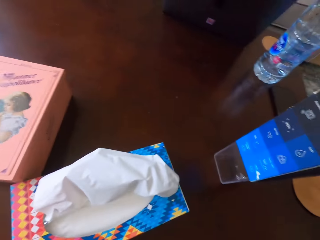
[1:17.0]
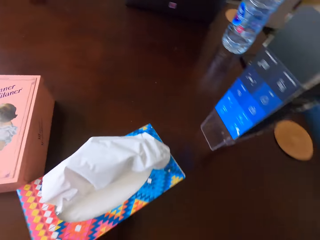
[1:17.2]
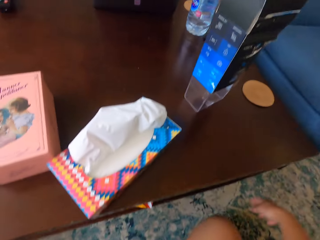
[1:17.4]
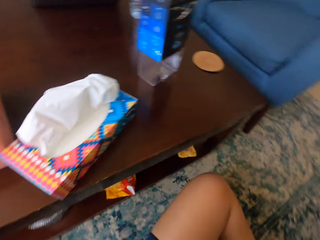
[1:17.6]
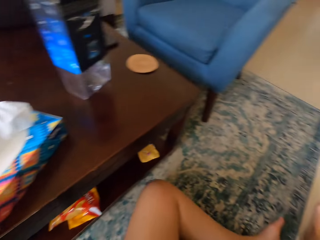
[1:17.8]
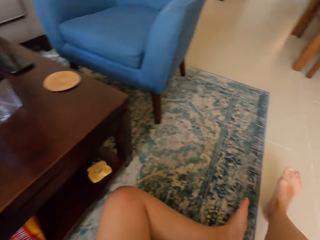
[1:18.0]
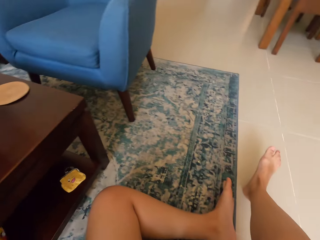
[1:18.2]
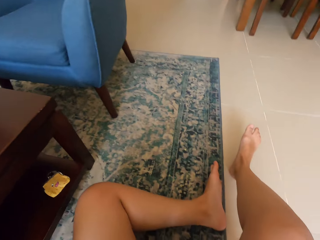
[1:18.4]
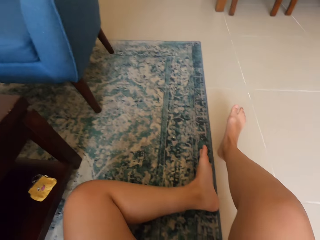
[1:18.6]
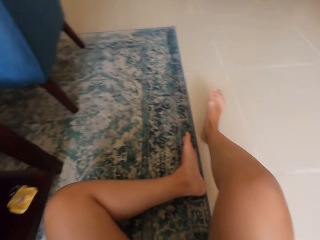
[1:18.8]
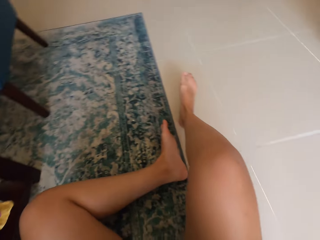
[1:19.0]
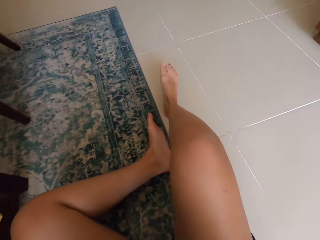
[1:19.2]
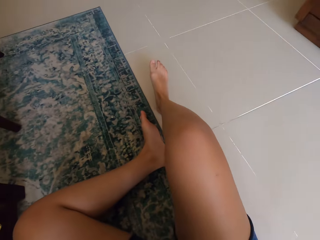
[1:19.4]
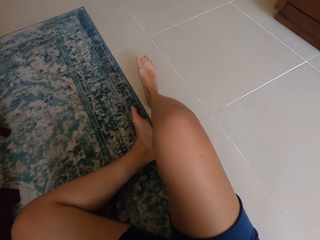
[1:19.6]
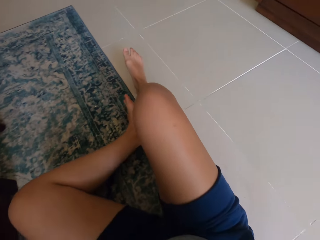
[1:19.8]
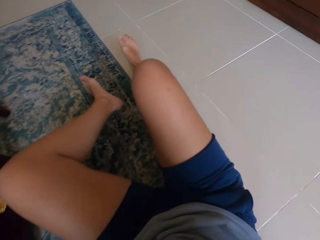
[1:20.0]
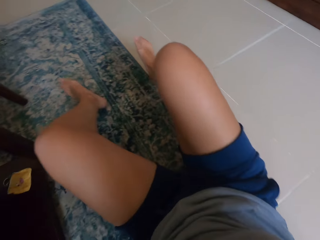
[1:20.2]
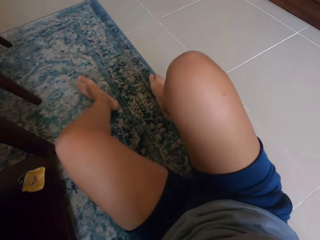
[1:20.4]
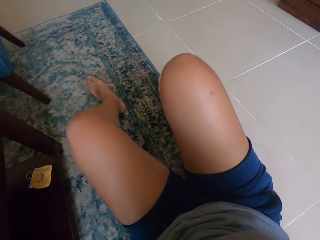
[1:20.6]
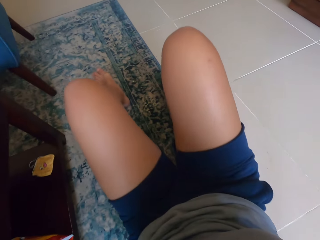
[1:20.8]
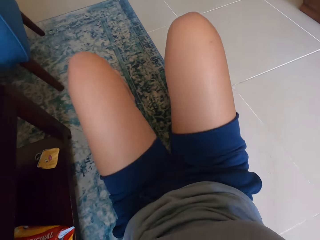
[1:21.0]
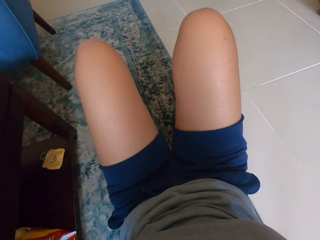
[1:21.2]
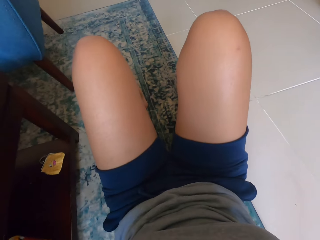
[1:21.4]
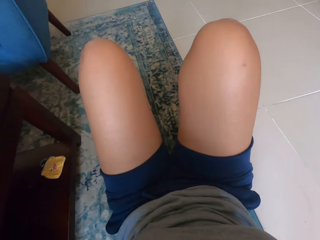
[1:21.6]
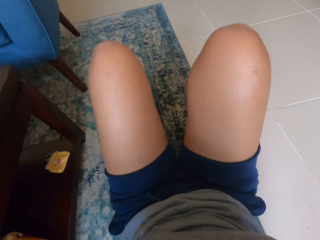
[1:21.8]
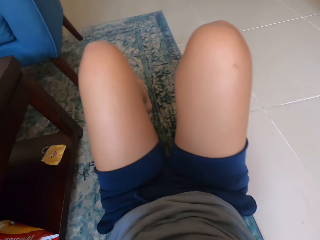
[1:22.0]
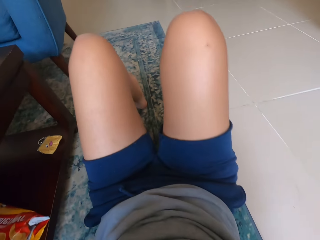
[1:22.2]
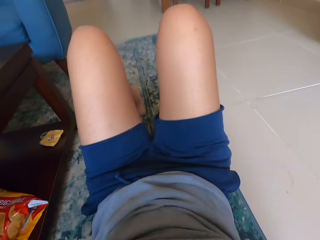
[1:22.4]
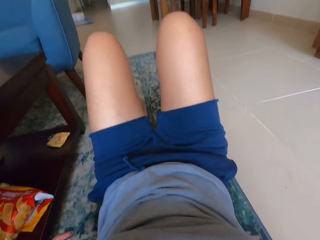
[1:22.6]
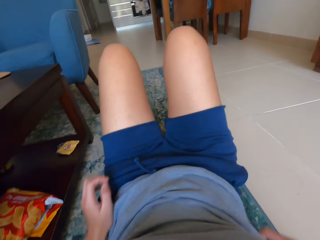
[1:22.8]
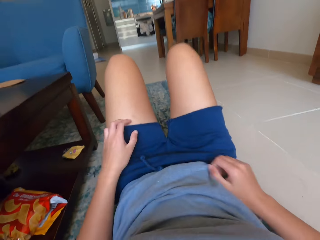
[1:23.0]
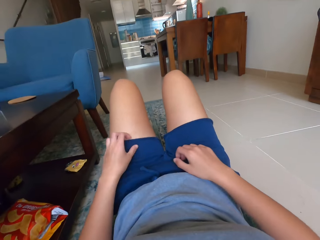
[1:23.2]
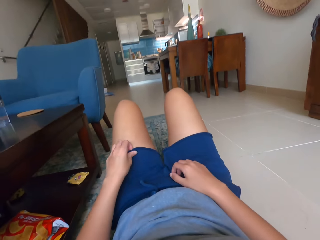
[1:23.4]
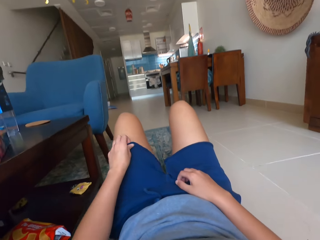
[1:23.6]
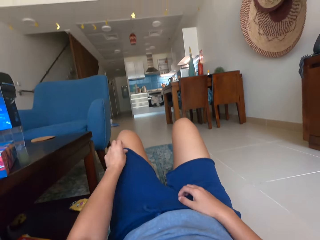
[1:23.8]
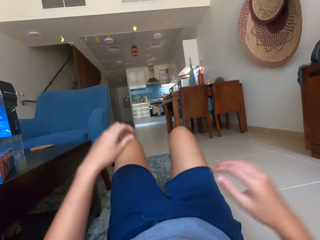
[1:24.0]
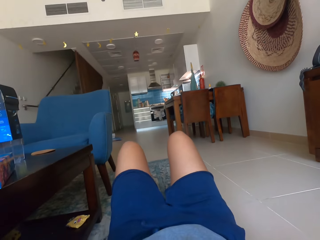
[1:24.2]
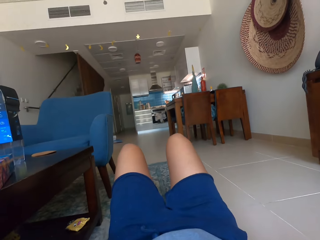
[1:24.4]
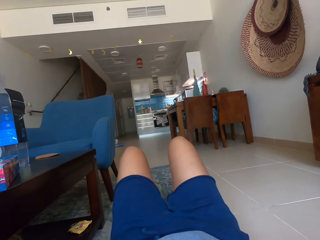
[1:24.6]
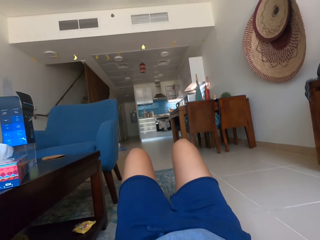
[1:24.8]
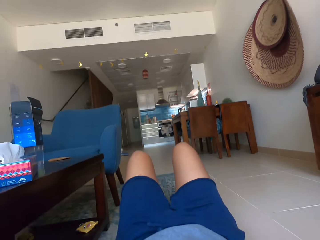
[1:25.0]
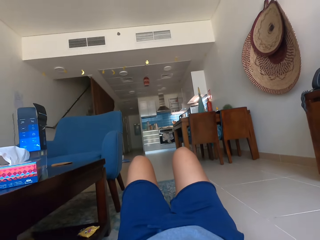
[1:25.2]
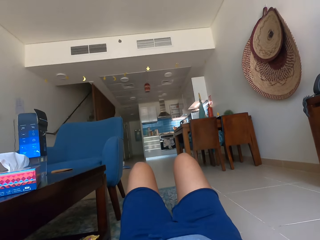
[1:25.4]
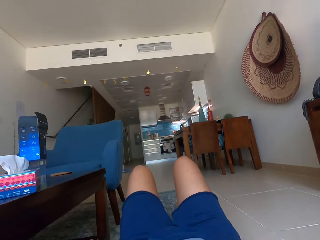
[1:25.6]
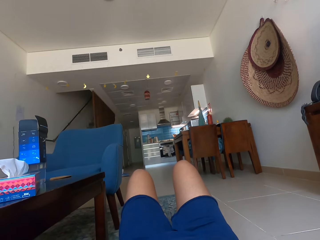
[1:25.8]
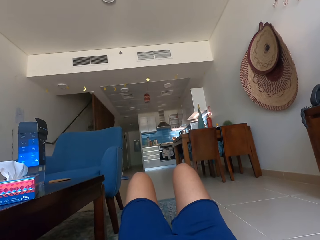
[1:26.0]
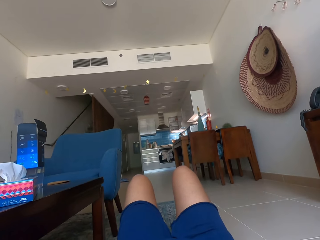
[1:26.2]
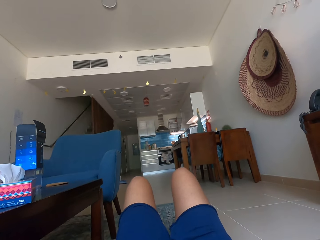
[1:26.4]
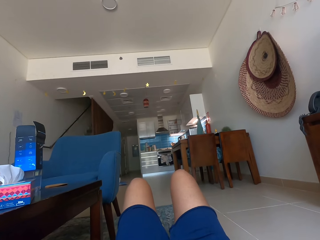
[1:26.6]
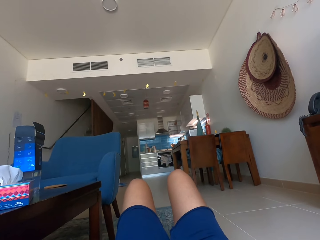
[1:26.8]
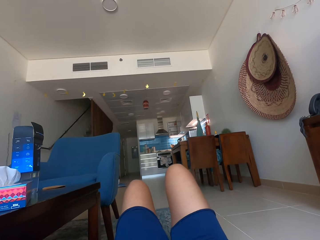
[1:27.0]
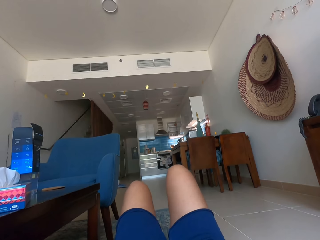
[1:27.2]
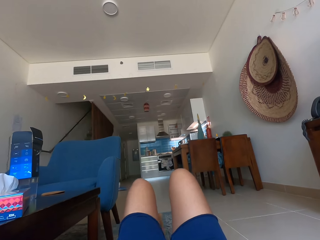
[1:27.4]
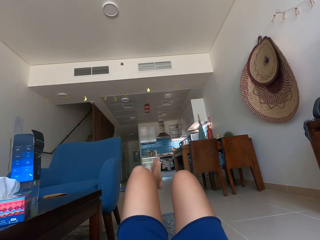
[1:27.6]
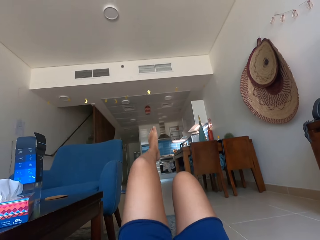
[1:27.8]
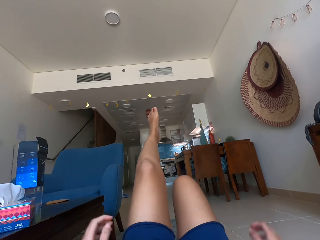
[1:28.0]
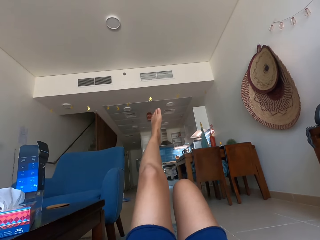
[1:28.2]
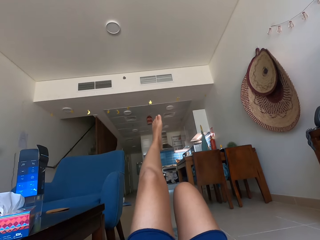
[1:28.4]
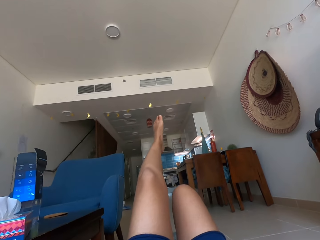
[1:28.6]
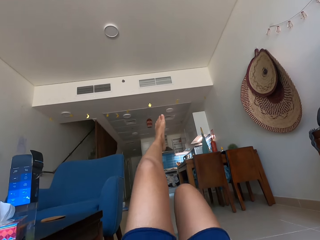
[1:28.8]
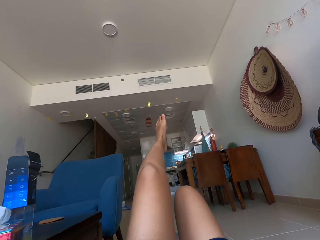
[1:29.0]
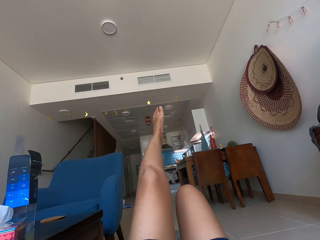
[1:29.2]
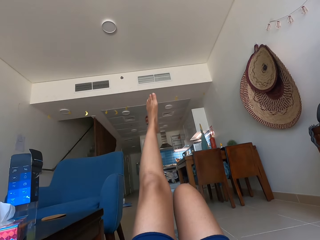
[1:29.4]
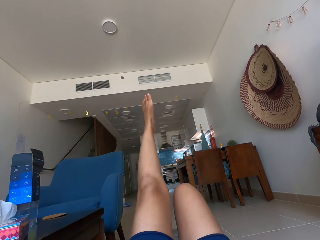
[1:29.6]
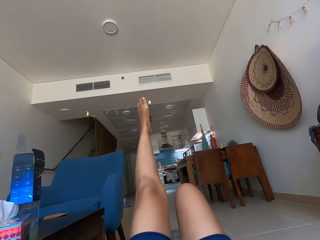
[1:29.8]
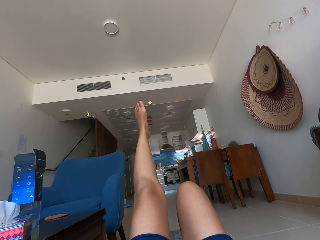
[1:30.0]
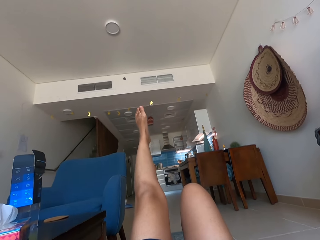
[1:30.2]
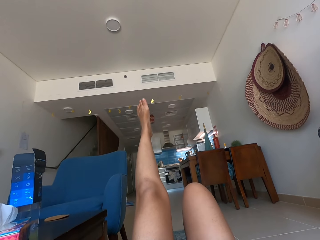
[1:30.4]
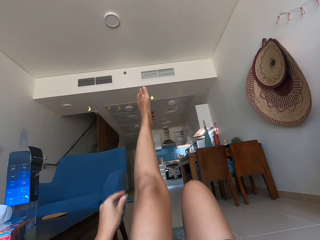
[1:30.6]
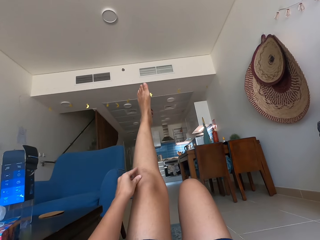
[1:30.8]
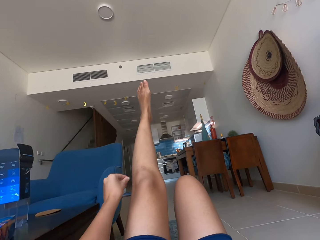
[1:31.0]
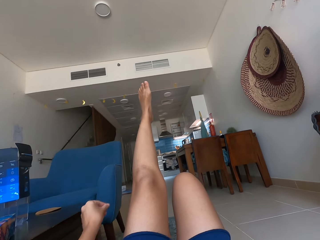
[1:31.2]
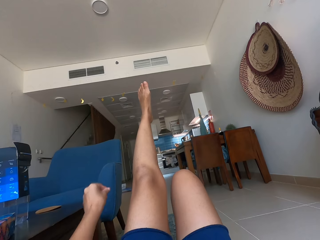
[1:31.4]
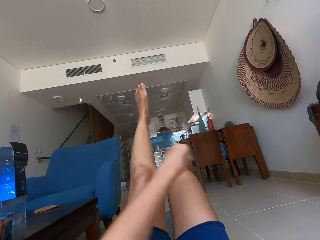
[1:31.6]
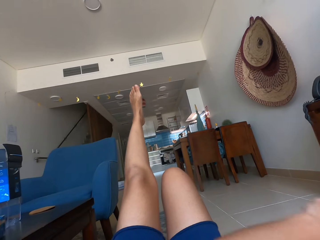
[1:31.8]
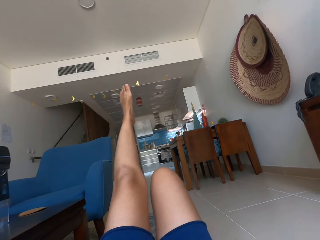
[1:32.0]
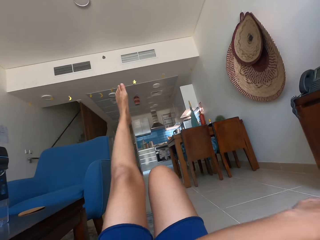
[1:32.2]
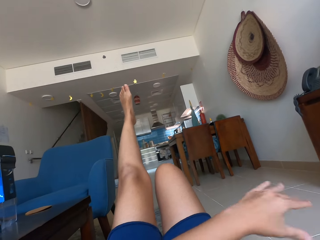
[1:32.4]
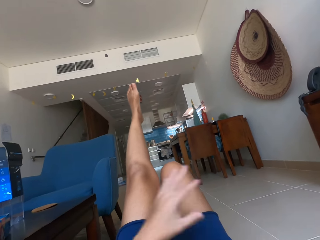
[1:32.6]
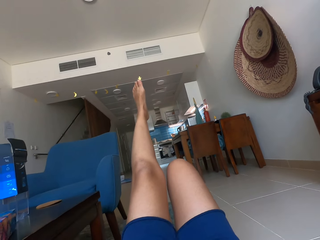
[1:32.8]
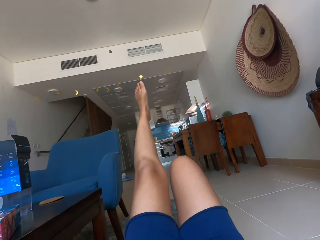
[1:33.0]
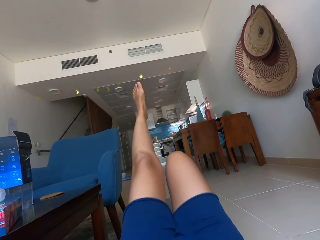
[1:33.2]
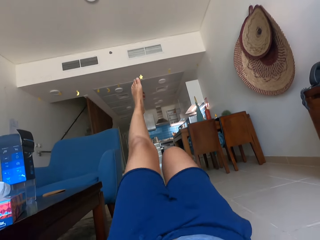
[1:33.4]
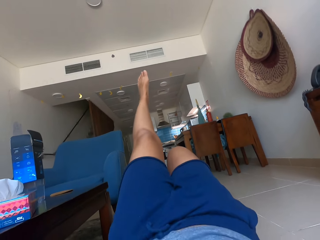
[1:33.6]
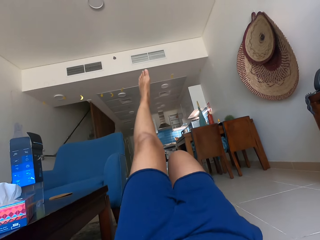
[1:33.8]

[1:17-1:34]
The camera wearer sits on the carpet. They lie on the carpet. They pull up the shorts. They stare around the house. They lift up one leg.

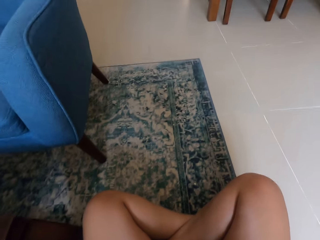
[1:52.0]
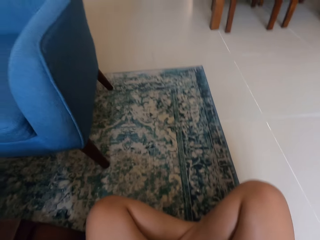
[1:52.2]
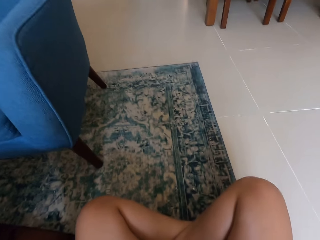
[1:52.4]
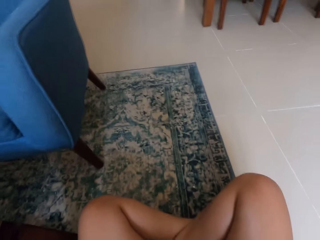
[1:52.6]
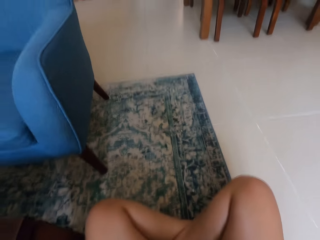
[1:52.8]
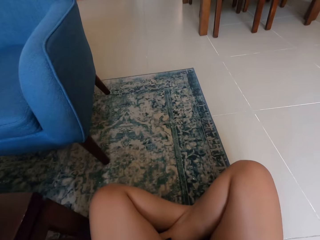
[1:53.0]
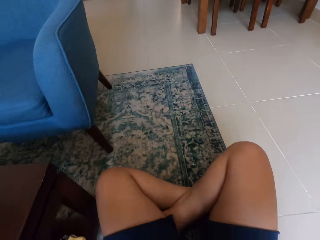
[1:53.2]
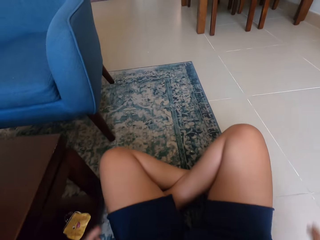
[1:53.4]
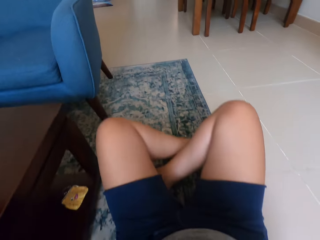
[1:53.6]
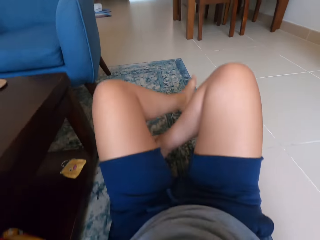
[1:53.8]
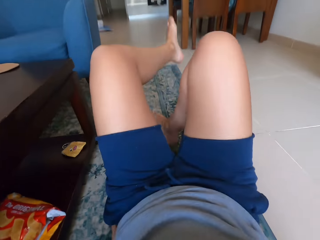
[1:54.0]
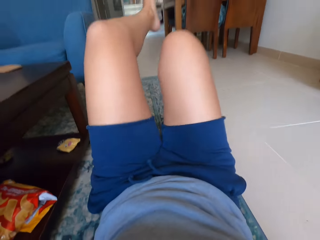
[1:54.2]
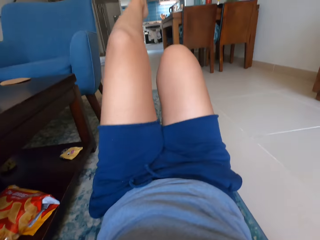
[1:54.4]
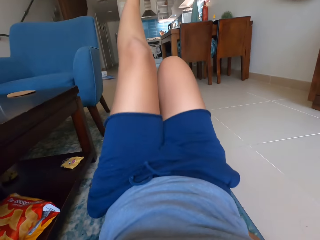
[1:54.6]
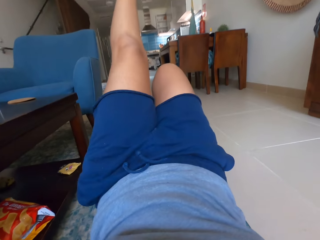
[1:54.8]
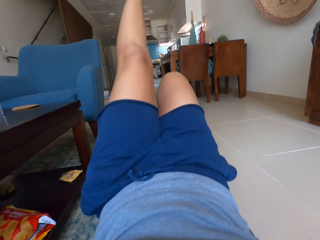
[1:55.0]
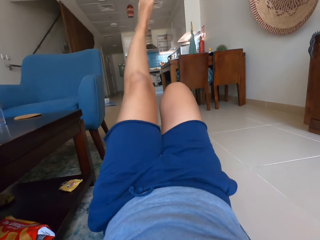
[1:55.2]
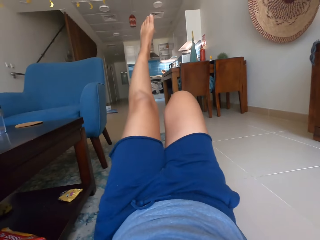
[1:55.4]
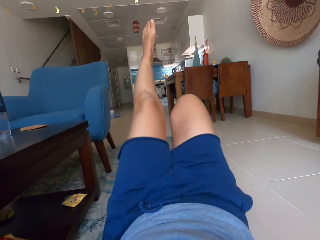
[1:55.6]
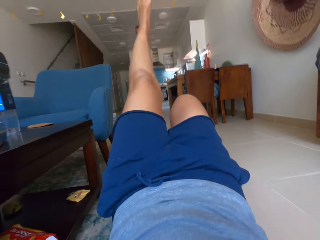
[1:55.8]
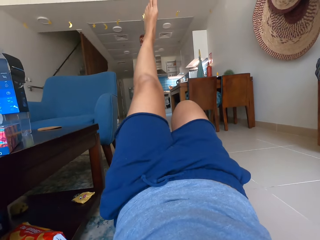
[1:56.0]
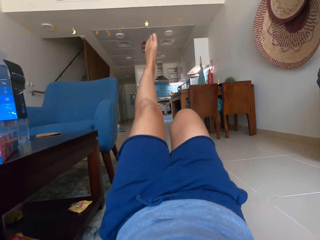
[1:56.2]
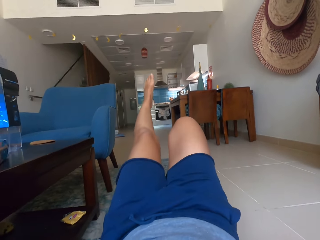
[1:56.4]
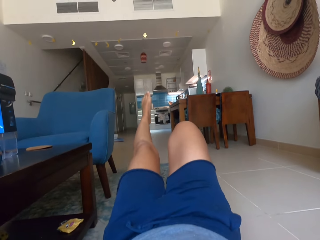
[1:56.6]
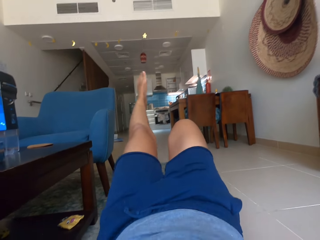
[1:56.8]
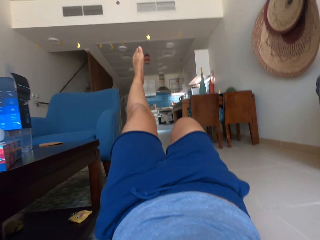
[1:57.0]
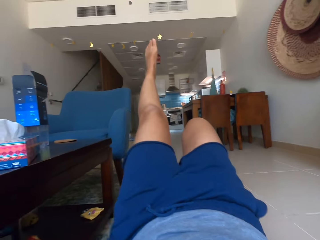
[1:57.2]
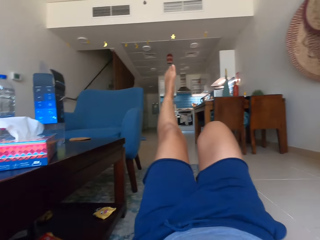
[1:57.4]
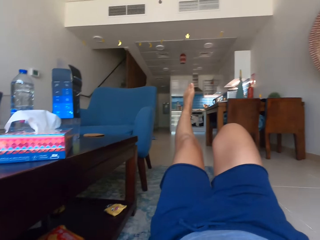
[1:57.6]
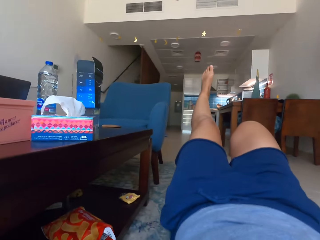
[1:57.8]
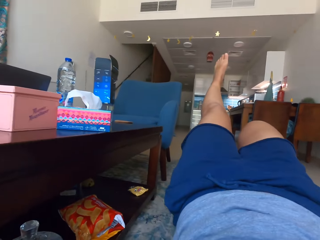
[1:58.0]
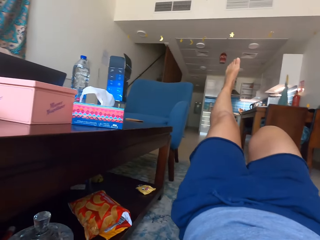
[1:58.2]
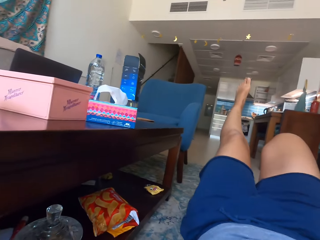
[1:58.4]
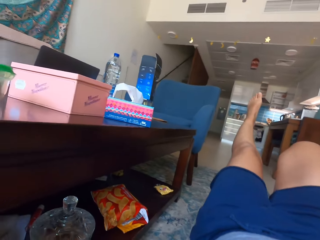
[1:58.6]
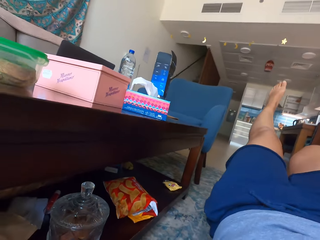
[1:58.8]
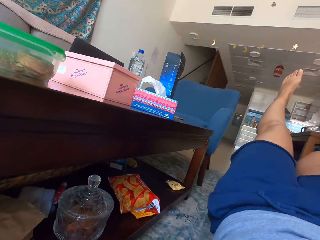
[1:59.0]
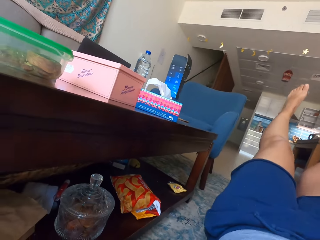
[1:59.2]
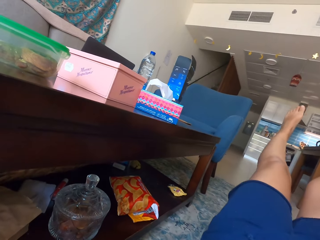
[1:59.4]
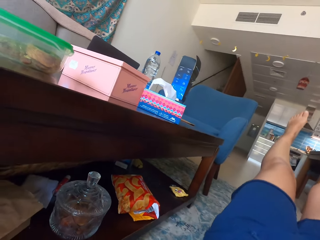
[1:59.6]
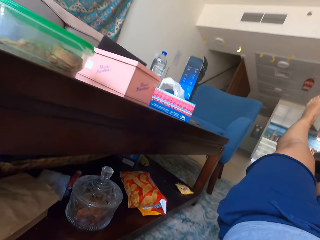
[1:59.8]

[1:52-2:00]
The camera wearer lies on the carpet. They lift up the left leg. They exercise on the floor.
